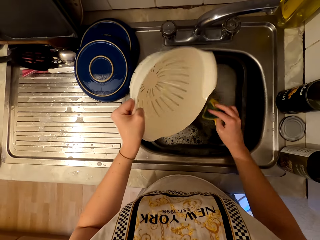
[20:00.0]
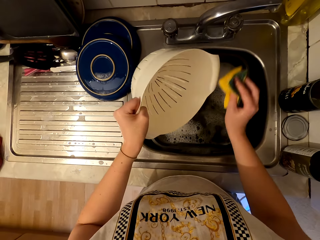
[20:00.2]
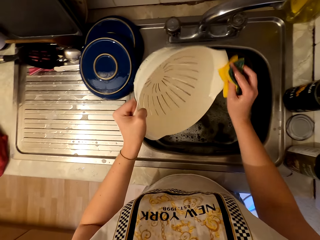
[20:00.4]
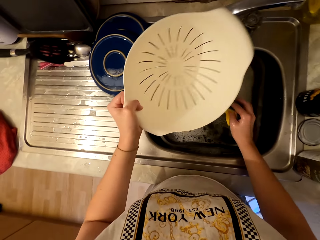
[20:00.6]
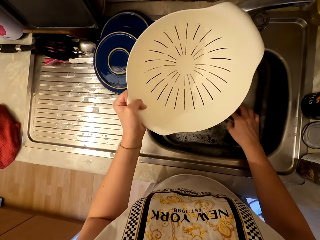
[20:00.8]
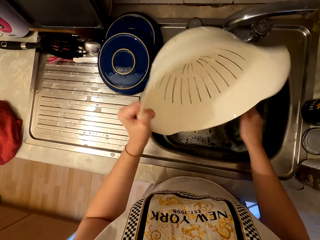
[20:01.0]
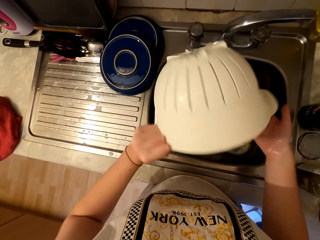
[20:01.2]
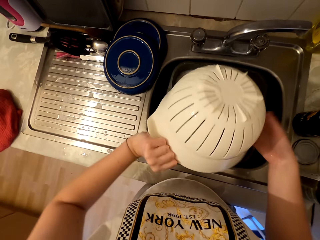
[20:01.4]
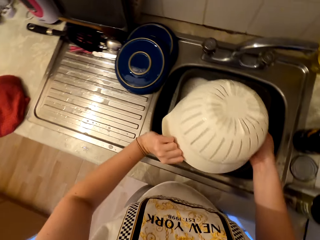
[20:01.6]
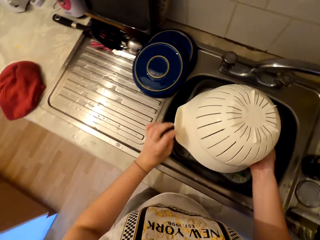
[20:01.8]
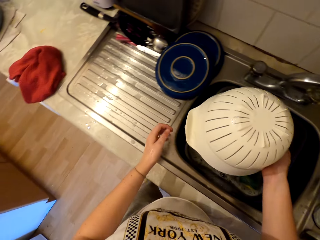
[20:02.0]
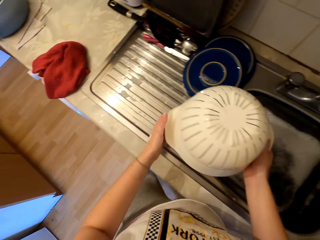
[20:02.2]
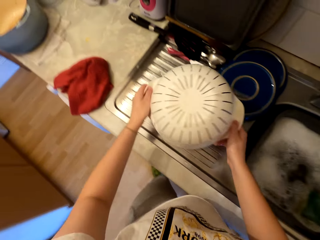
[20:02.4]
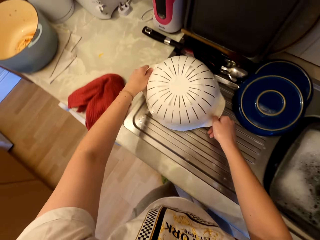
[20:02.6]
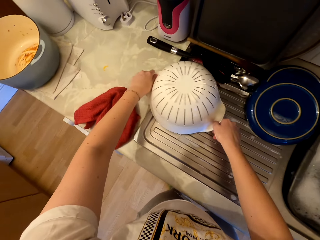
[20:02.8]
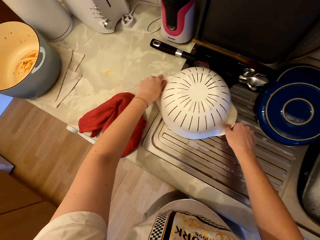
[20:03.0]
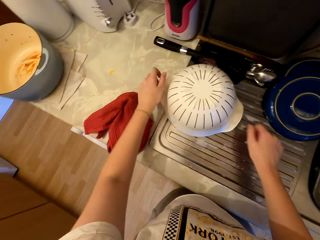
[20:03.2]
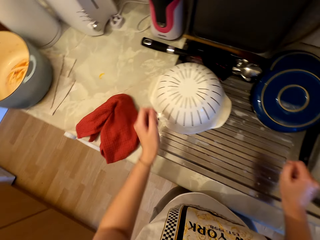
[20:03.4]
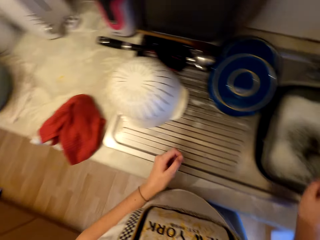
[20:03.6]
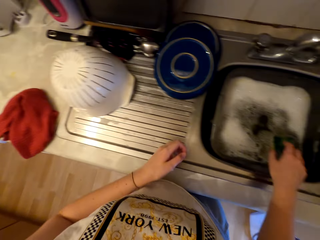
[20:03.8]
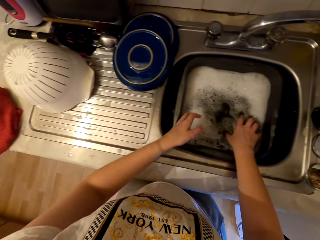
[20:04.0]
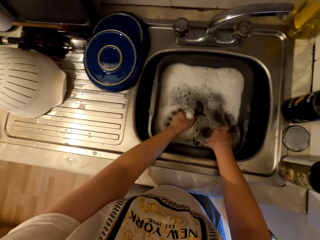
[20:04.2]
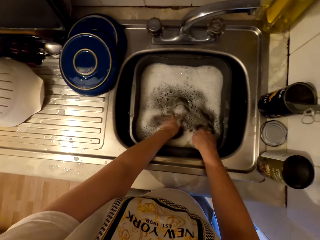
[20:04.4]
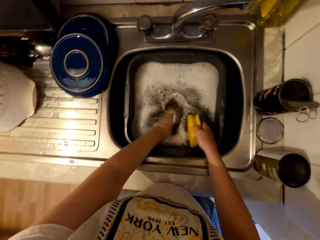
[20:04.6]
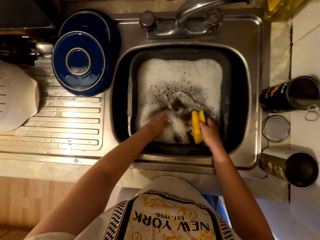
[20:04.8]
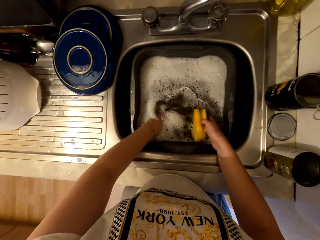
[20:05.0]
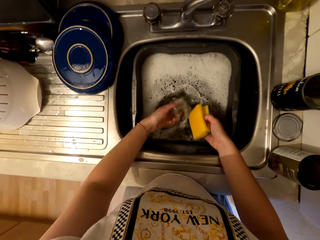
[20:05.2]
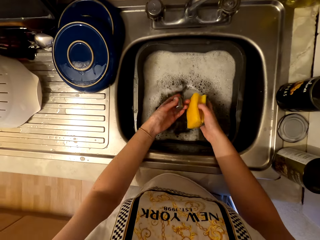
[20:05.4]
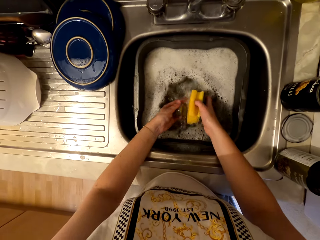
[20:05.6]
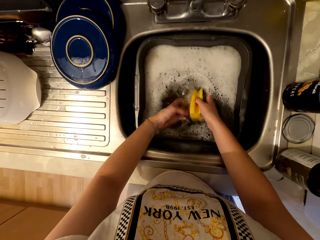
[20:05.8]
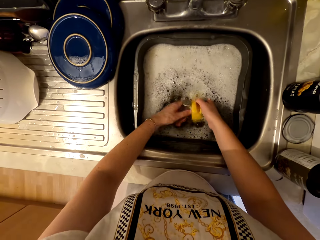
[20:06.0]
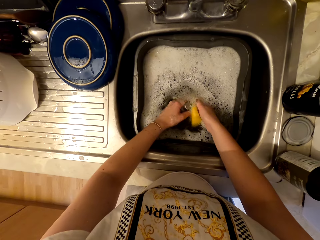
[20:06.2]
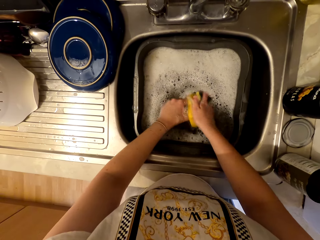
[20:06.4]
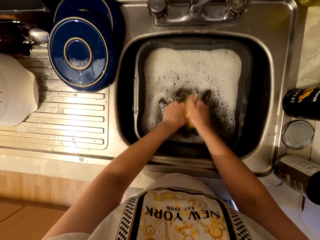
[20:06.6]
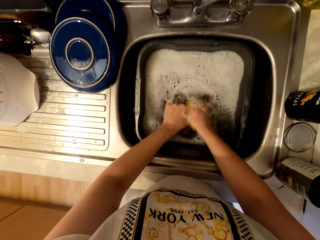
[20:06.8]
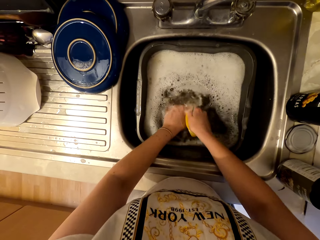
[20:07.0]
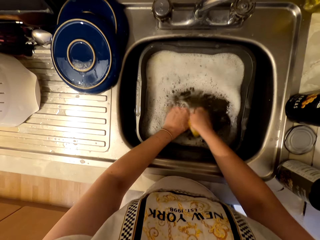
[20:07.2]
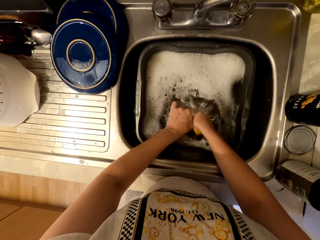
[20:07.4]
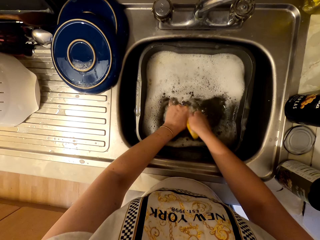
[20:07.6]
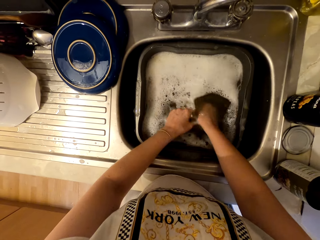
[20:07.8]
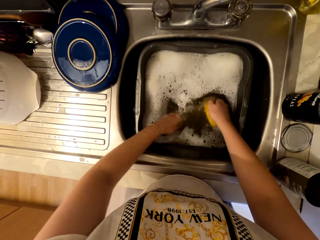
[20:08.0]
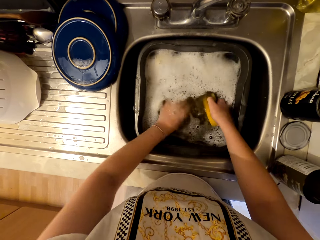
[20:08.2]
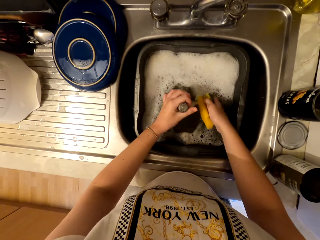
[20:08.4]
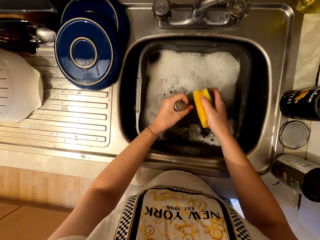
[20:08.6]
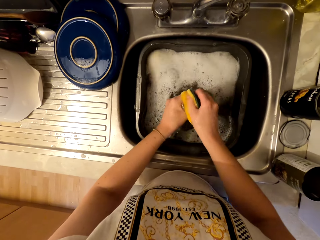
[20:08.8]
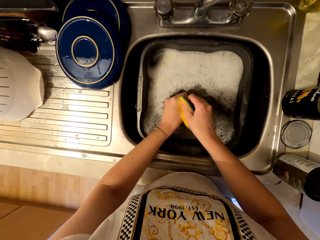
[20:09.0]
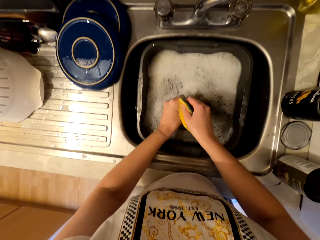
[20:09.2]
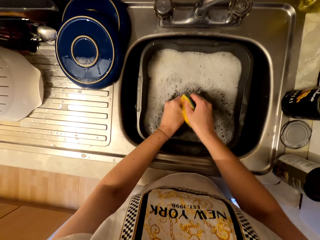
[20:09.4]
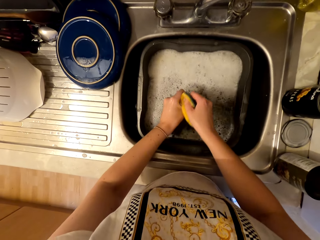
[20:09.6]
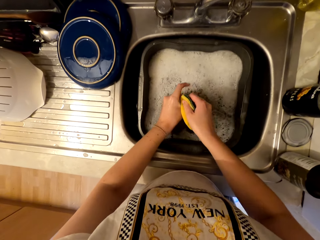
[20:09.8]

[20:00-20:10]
The camera wearer turns the container. They put the strainer on the counter. They wash the garlic crusher in the sink. They pick up a scrubber and something. They scrub something.

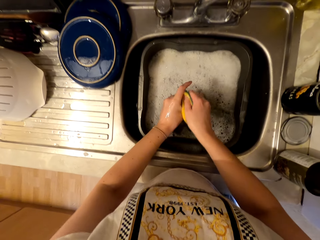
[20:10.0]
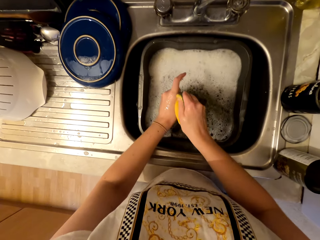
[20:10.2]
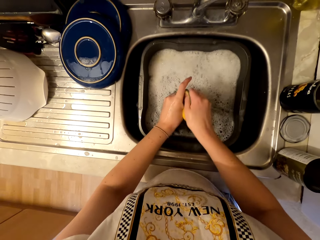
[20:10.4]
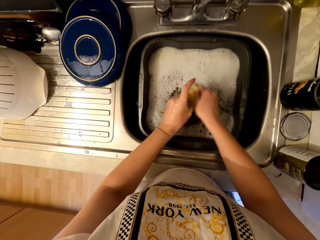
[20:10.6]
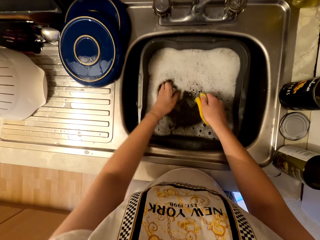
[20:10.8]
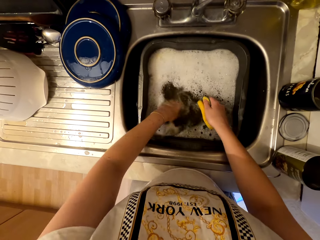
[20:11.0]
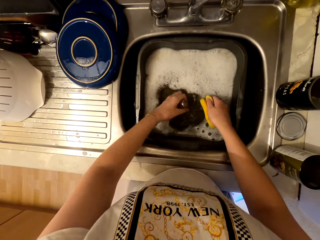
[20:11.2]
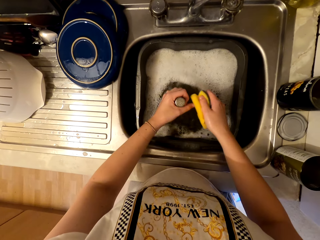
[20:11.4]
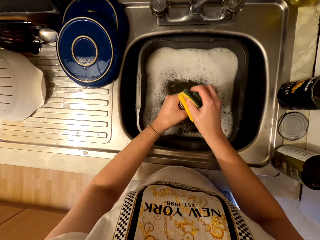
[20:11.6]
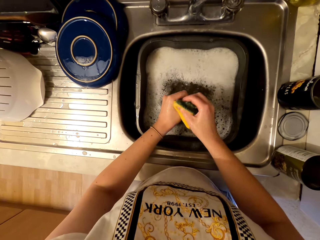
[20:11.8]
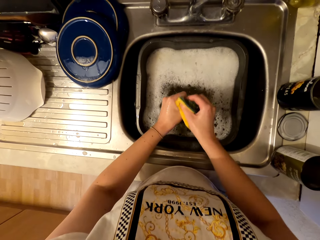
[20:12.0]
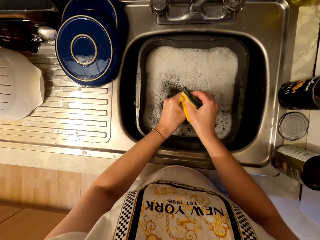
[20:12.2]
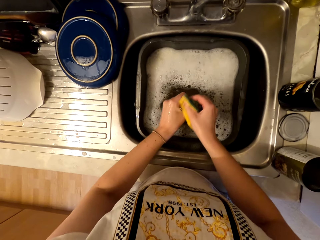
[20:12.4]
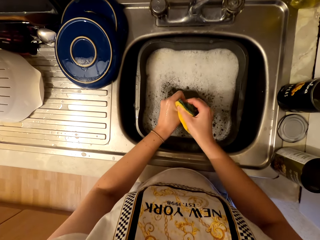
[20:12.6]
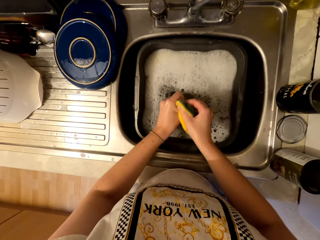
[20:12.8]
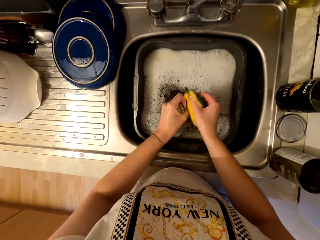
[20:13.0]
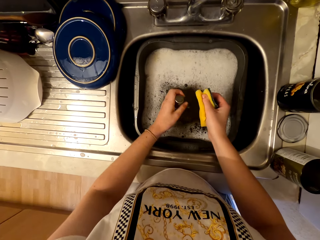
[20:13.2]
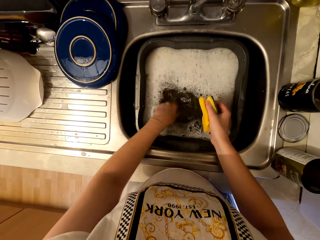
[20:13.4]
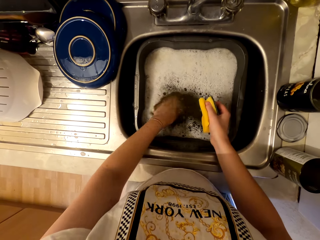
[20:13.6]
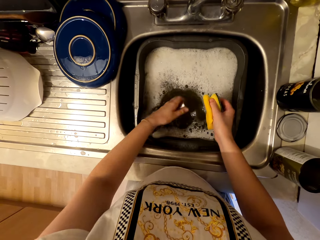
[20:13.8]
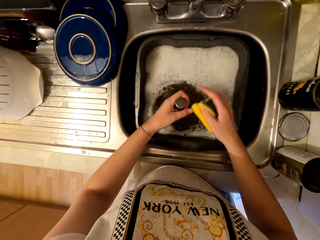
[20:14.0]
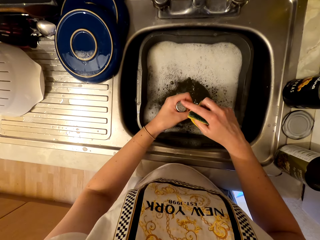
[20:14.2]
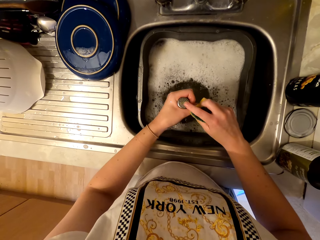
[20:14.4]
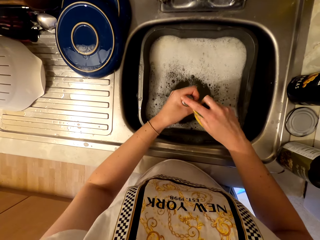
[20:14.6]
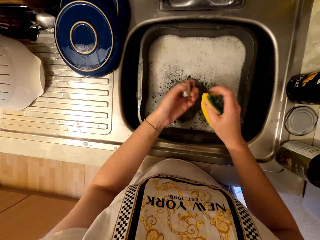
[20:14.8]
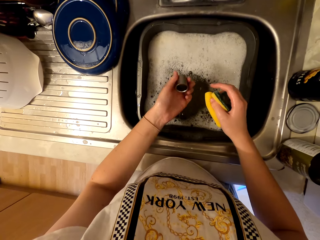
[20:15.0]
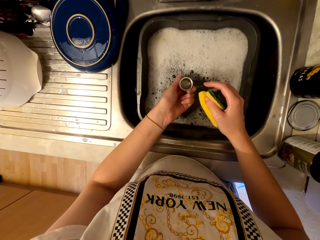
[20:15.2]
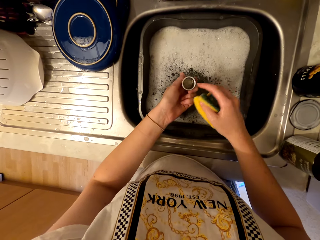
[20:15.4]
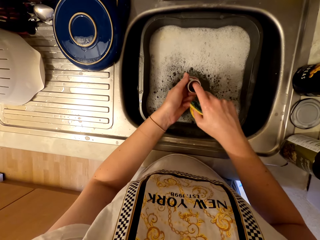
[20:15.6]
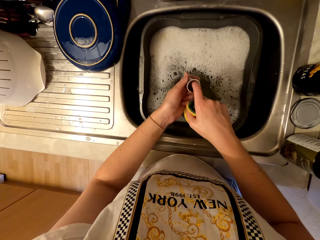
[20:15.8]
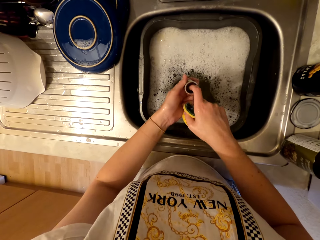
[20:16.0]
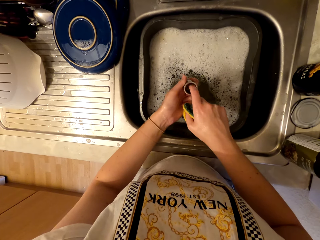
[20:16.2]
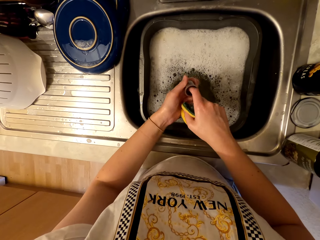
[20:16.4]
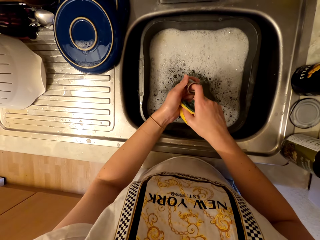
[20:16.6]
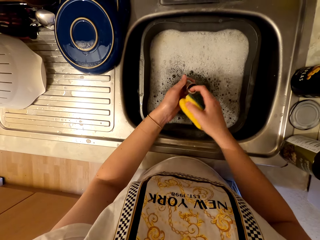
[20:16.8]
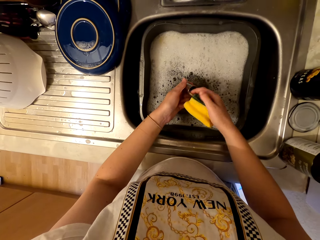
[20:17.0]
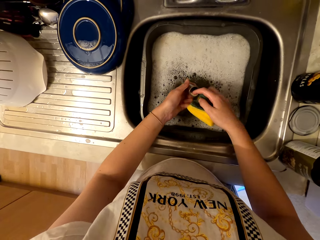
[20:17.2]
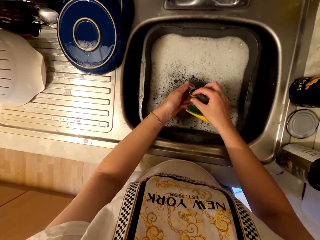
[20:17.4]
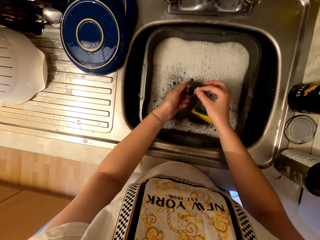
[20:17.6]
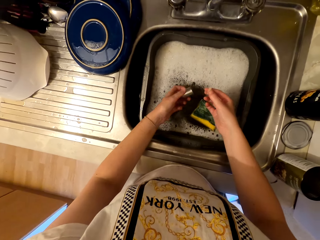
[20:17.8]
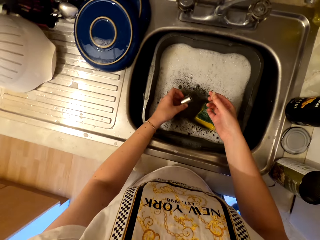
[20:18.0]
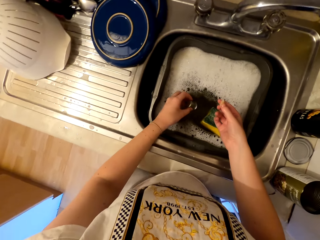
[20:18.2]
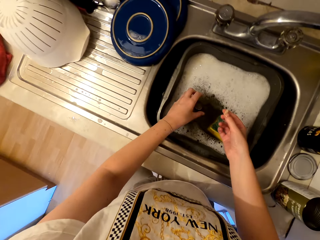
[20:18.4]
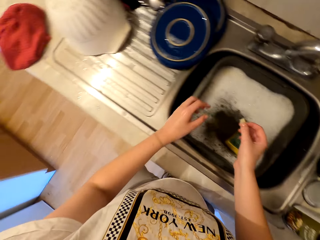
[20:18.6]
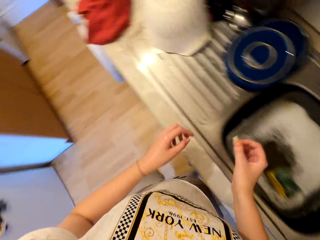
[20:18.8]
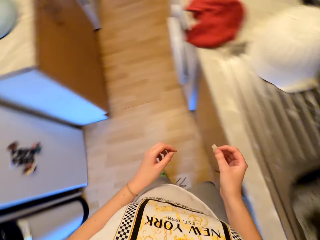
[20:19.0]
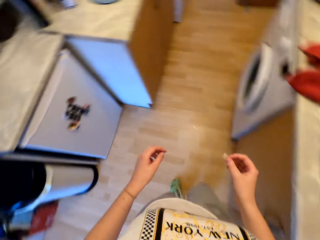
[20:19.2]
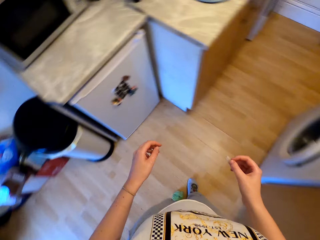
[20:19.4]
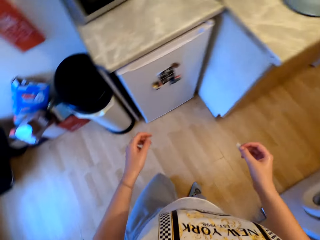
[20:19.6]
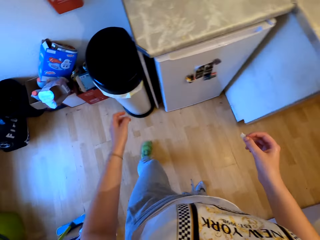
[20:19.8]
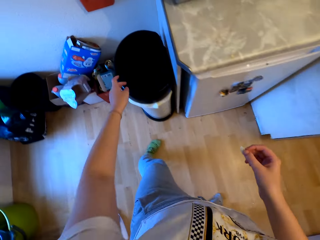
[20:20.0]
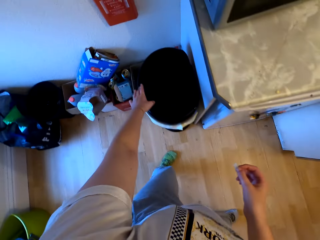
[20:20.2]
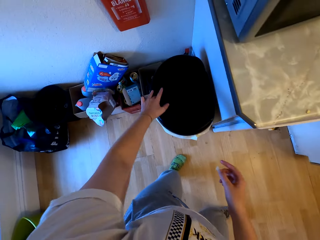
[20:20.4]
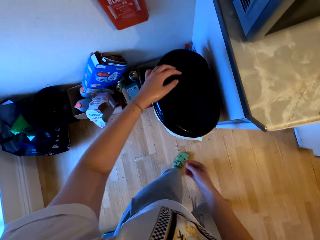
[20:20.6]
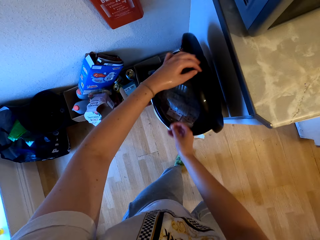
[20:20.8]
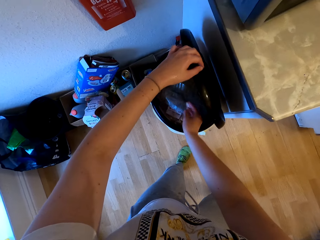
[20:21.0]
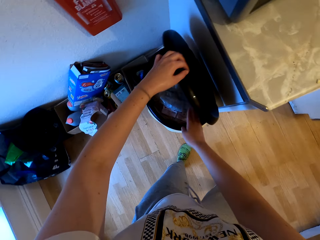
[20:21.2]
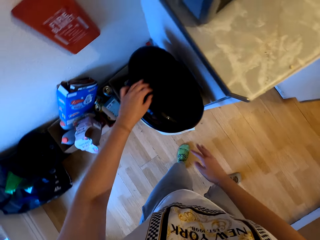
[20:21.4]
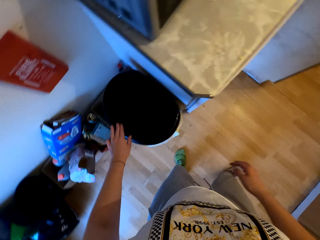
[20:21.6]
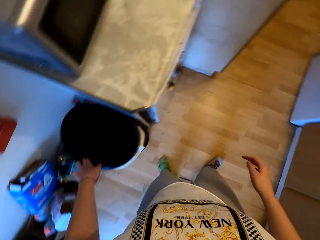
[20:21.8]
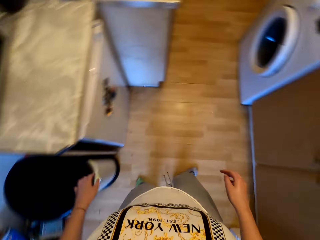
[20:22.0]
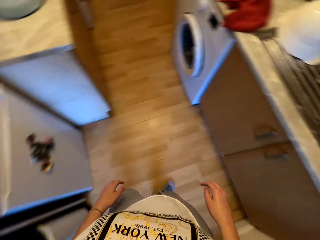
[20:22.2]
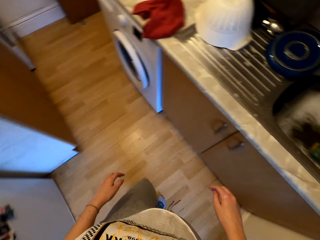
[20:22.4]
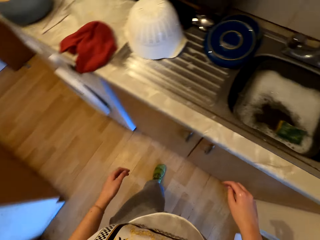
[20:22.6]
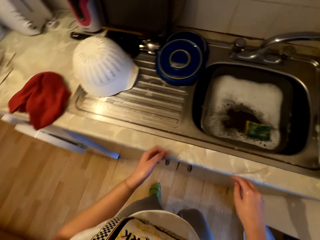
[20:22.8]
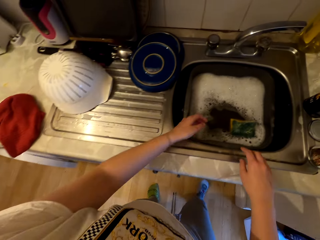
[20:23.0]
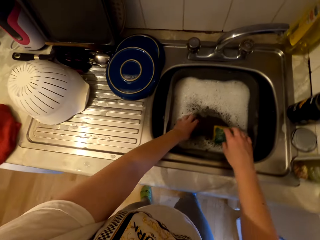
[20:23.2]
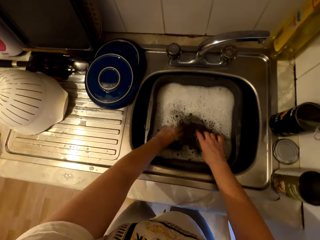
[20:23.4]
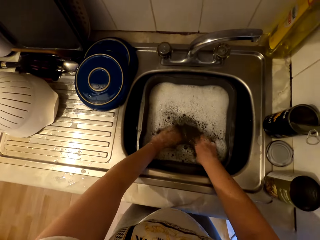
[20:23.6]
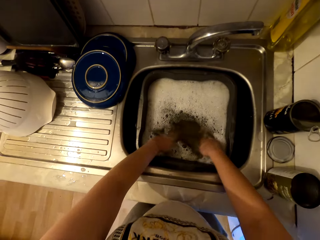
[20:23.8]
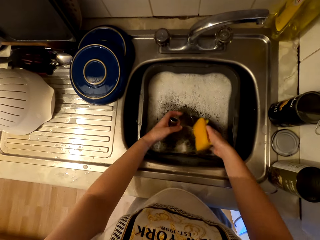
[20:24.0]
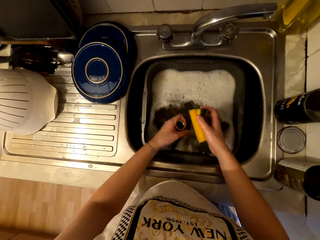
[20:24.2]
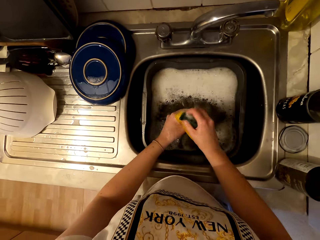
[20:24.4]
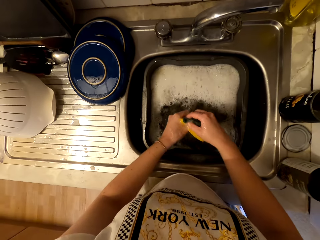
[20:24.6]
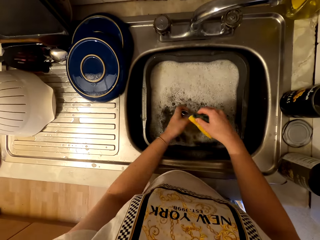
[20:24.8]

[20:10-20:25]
The camera wearer inserts something in water. They scrub something. They insert something in the basin. They scrub something with a finger. They insert a finger in something. They remove dirt from parts of the garlic crusher. They walk to the trash bin, open the trash bin, throw dirt in the bin and close the trash bin. They walk to the sink. They hold a scrubber and something. They wash the garlic crusher in the sink. They scrub something.
